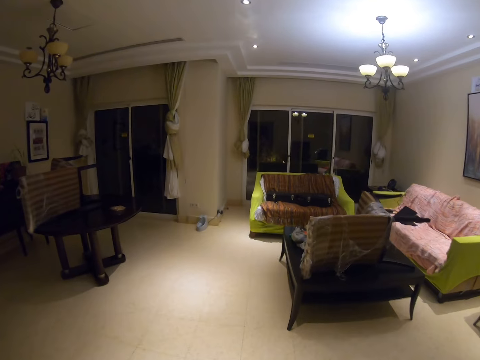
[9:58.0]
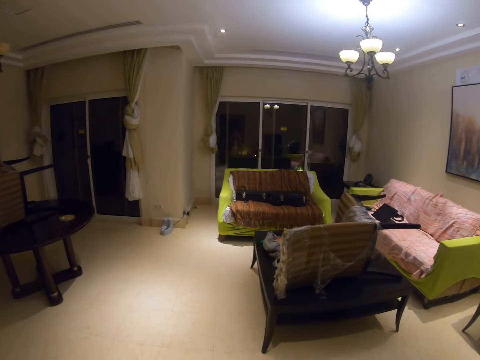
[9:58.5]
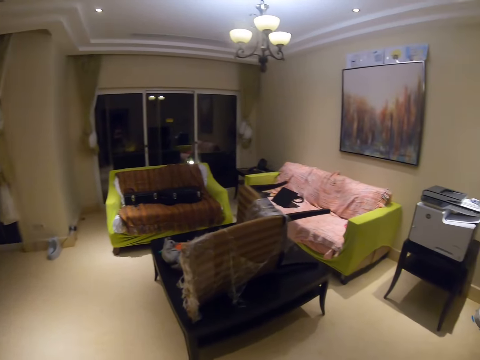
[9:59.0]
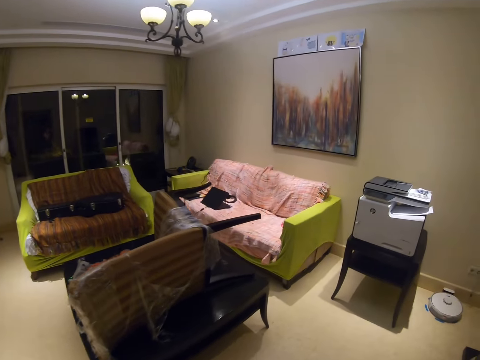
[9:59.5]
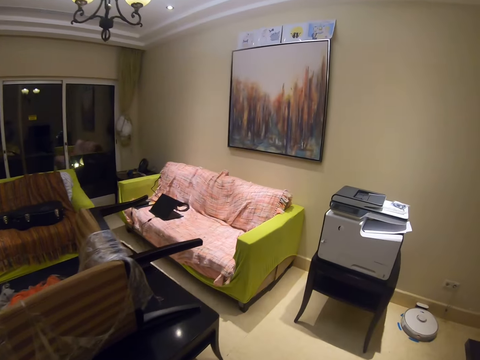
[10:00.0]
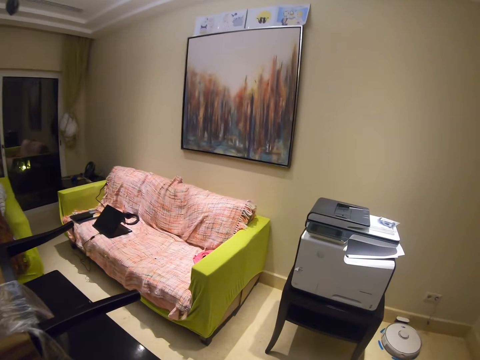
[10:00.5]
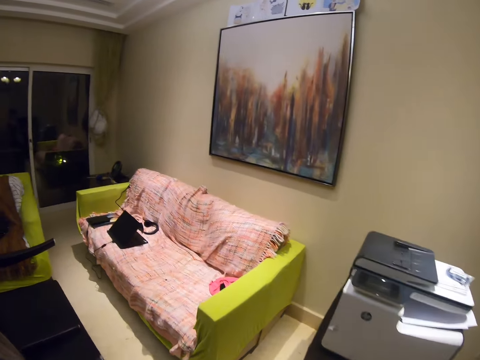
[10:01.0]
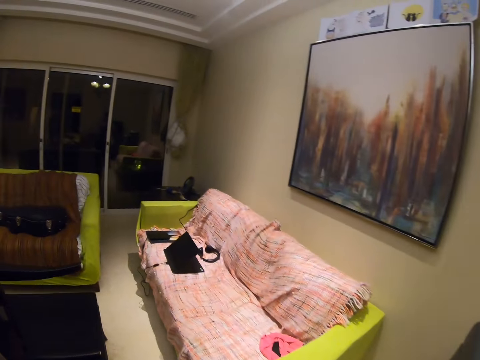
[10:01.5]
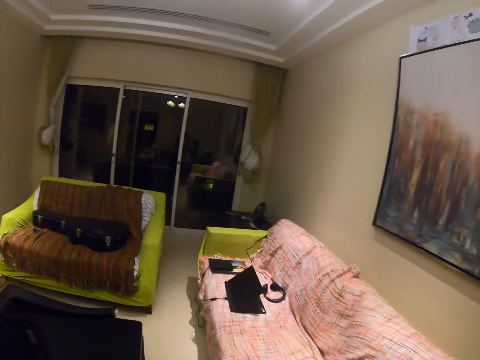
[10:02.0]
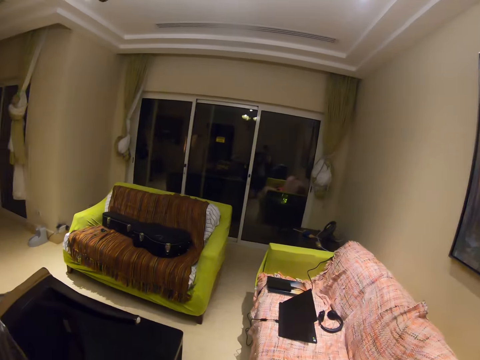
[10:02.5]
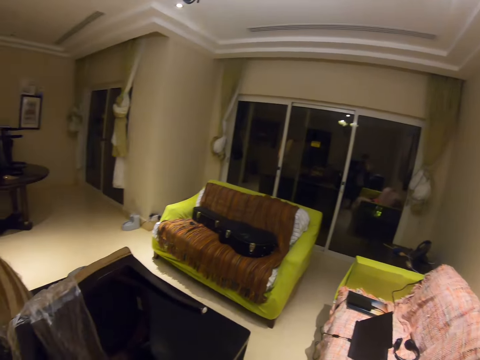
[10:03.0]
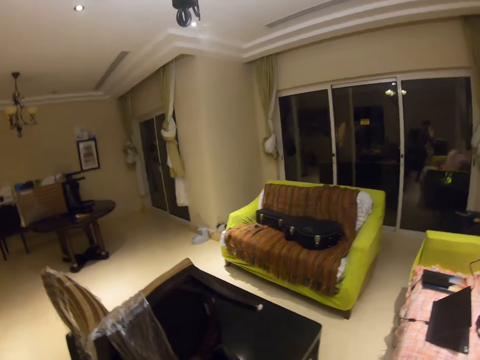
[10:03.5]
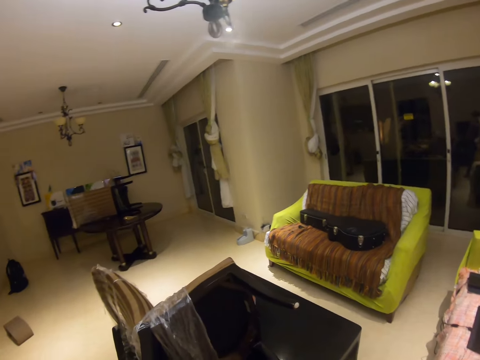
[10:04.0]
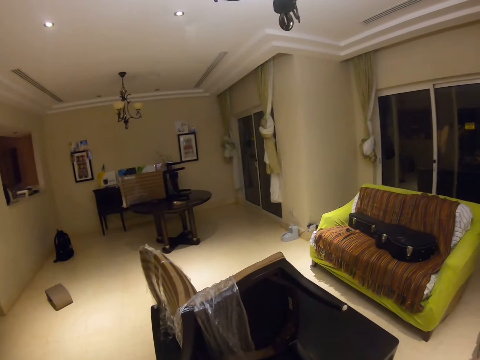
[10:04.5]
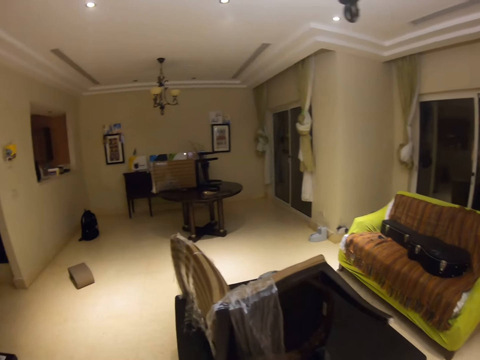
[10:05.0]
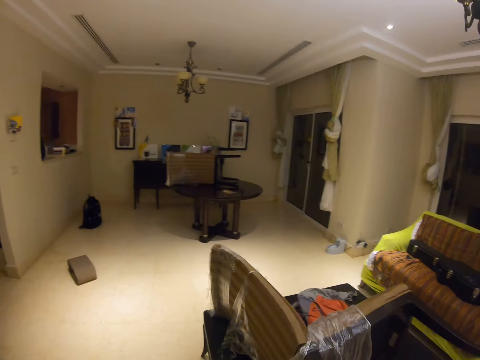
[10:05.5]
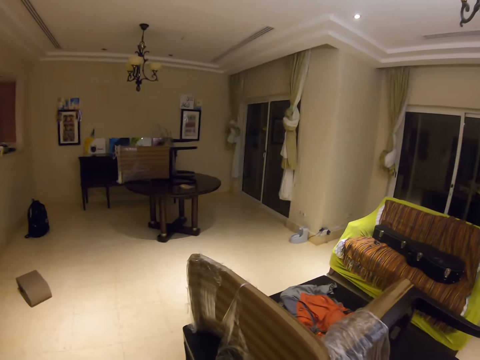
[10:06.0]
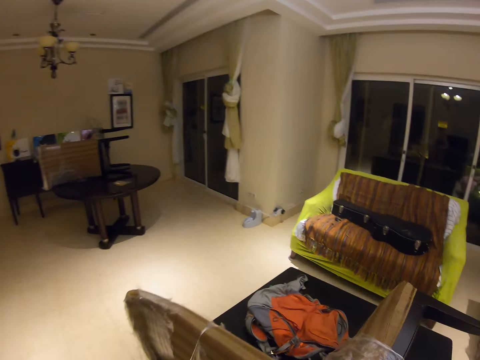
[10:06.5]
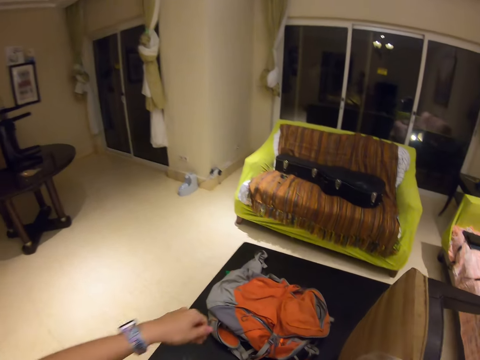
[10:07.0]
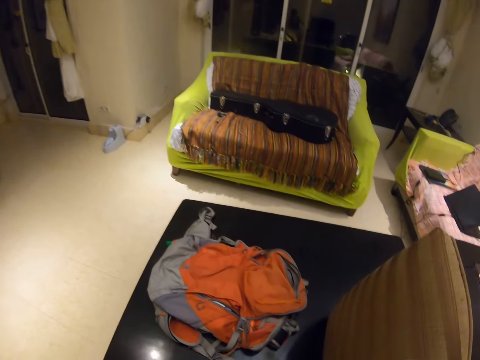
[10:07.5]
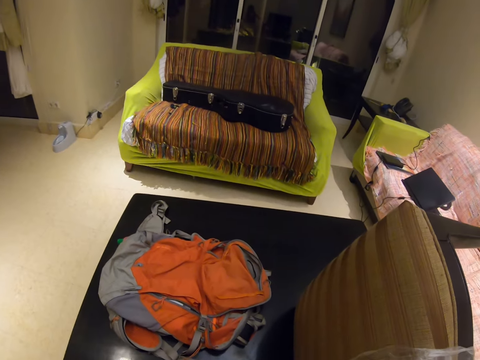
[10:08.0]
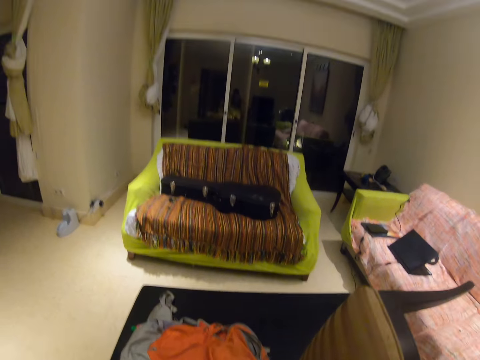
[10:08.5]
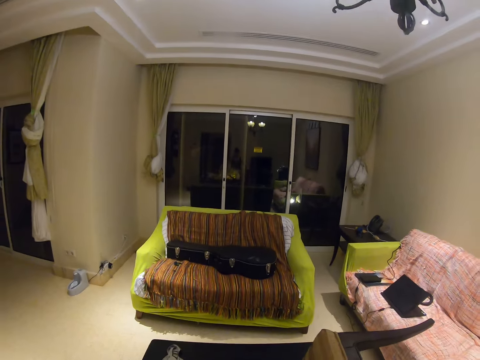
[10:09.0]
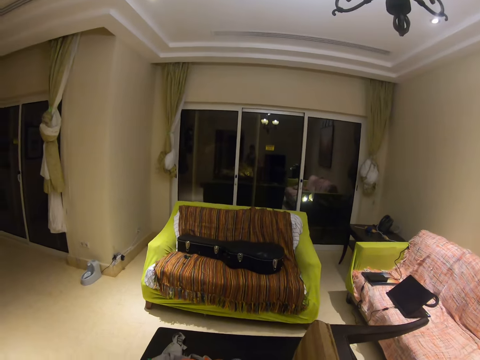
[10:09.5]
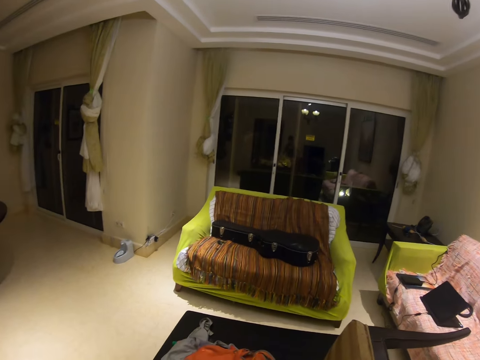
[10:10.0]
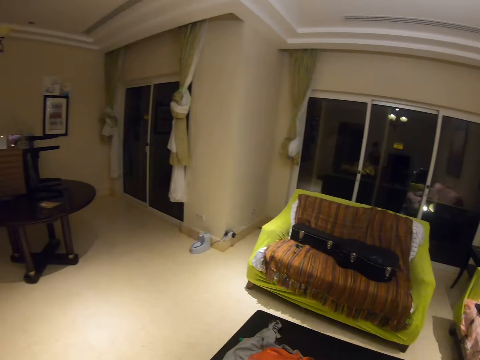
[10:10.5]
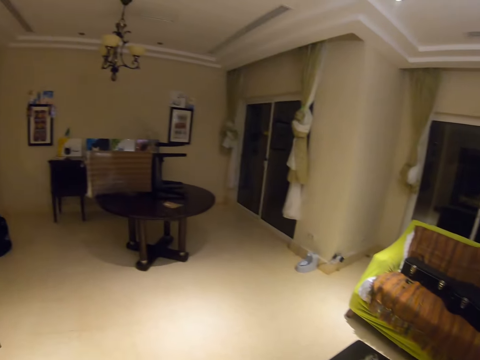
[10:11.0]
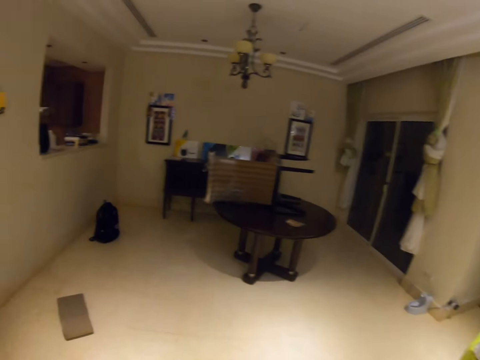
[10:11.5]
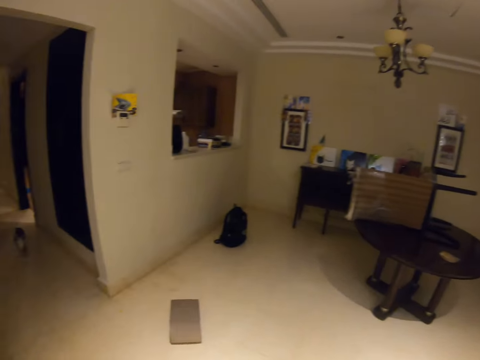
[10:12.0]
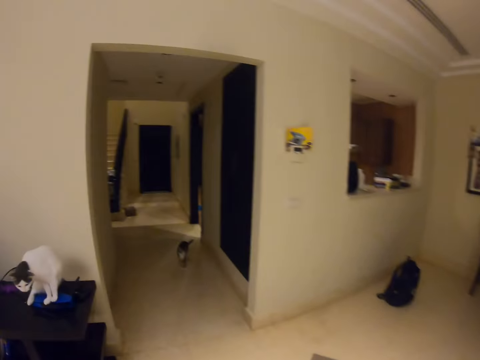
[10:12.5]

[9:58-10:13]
The camera wearer walks towards the living room. They stare around.

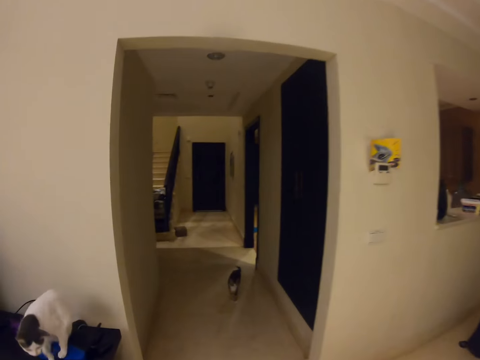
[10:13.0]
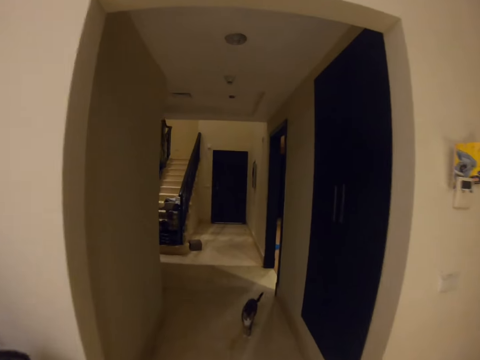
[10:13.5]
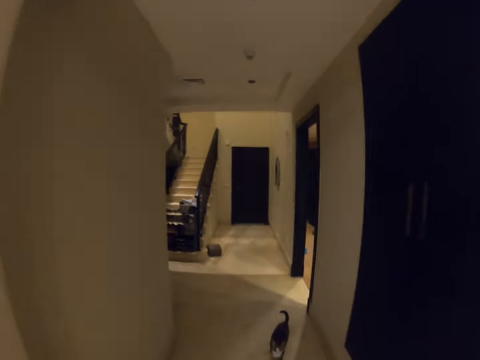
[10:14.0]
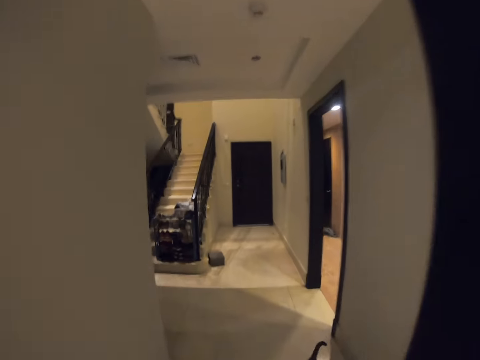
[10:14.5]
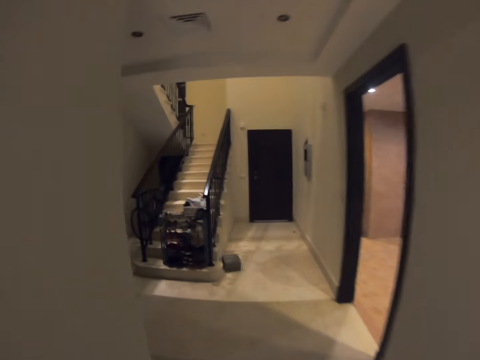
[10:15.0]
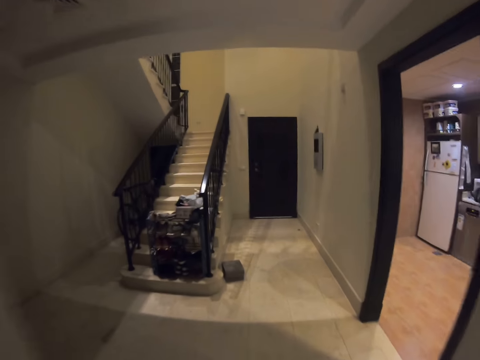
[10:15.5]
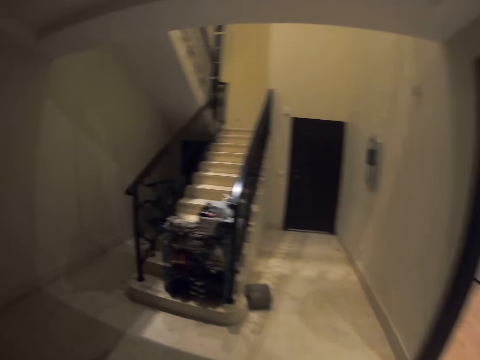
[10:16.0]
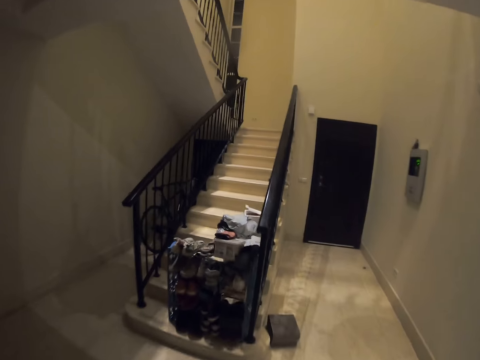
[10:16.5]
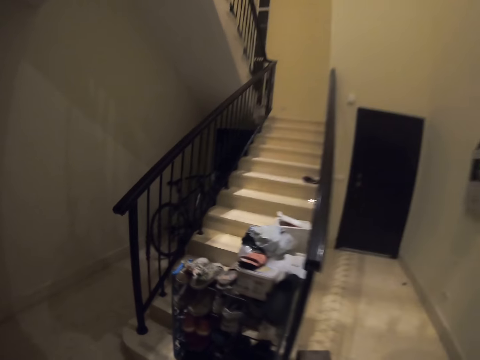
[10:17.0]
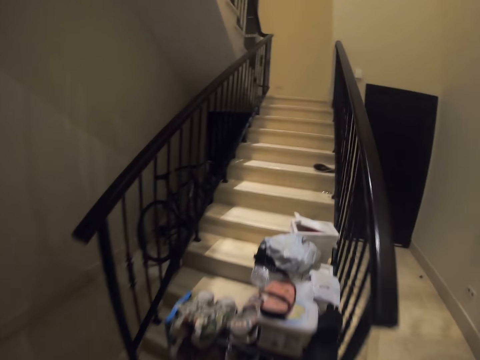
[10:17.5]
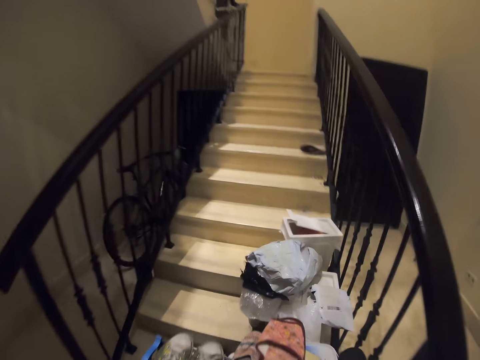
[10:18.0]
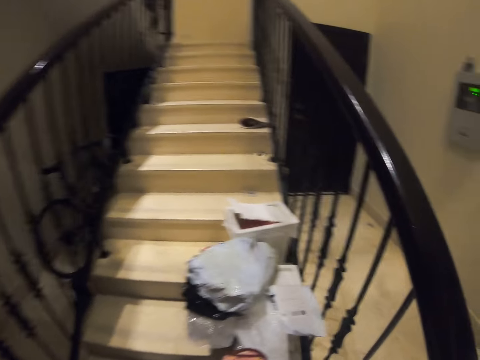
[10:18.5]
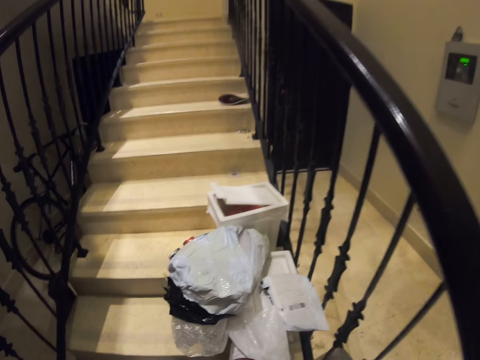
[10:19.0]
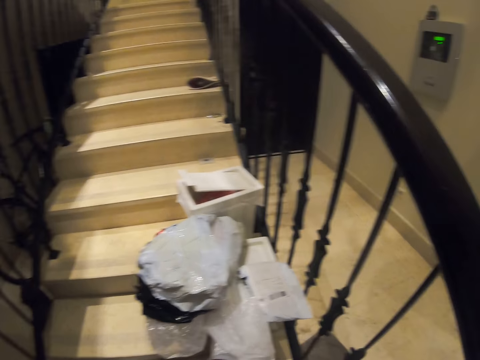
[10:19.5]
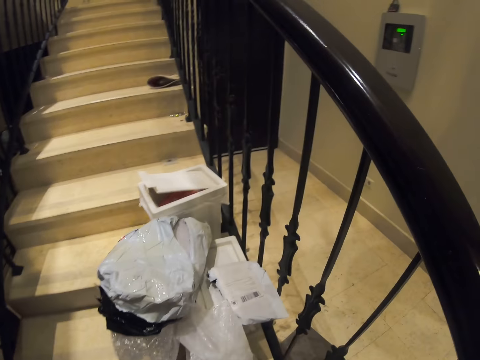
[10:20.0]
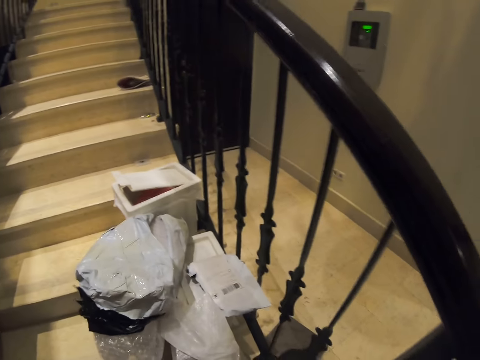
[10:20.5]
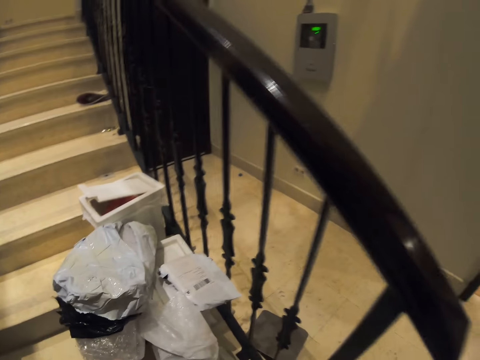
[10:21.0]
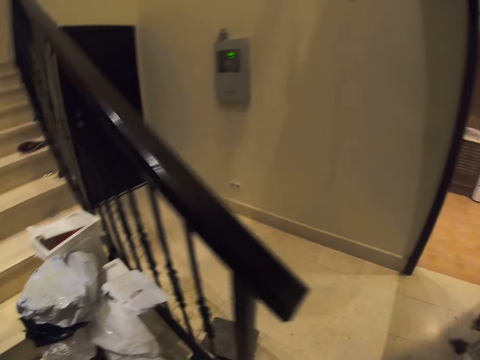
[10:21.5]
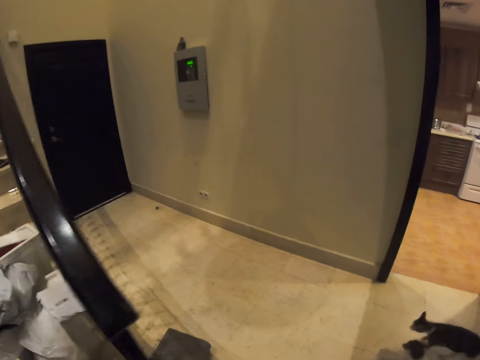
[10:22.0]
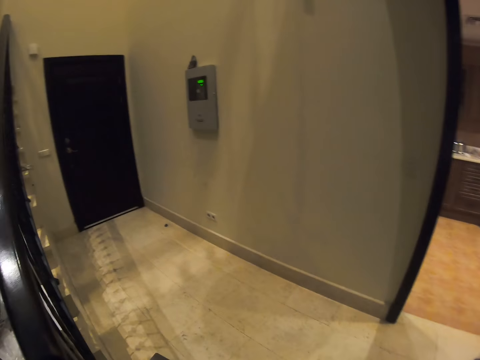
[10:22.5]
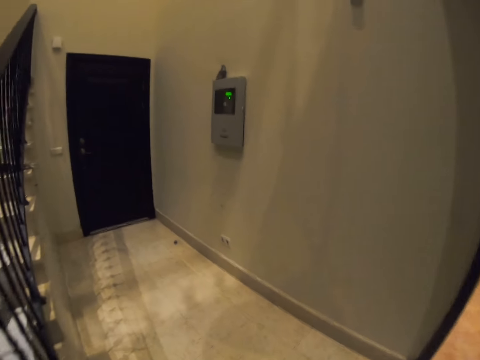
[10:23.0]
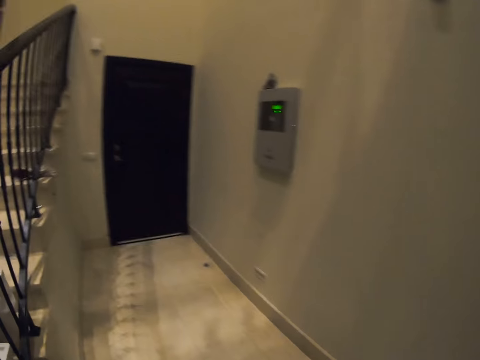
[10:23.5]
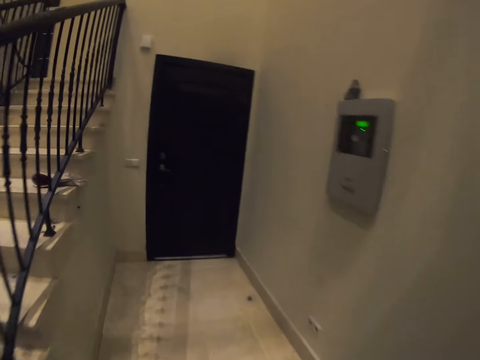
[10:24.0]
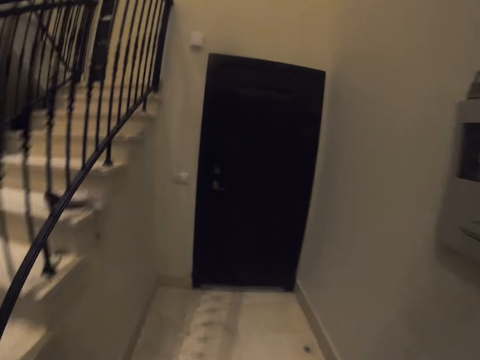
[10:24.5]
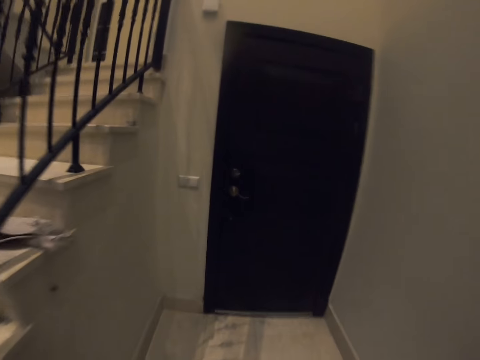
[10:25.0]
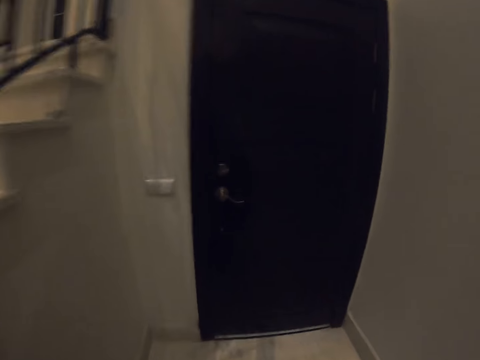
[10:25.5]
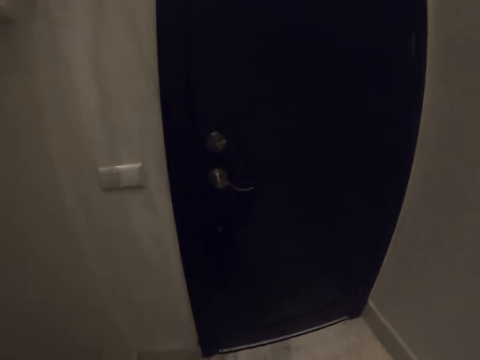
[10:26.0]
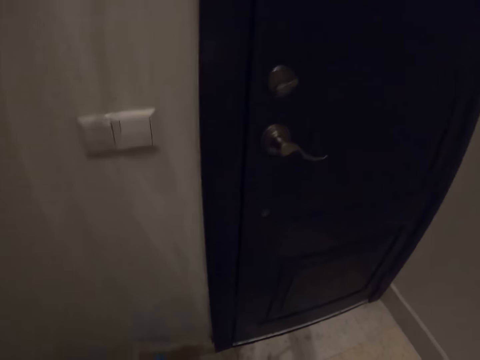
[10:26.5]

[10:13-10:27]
The camera wearer stops by the shoe rack.
